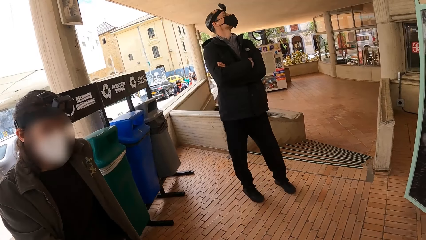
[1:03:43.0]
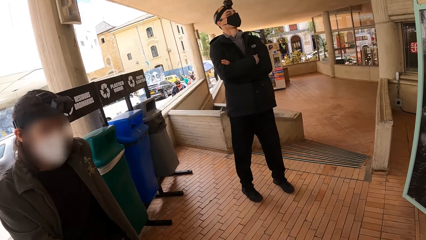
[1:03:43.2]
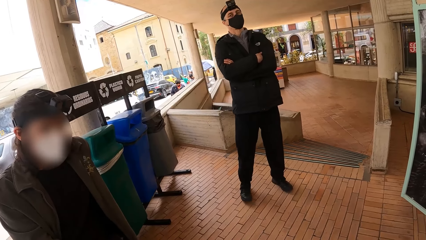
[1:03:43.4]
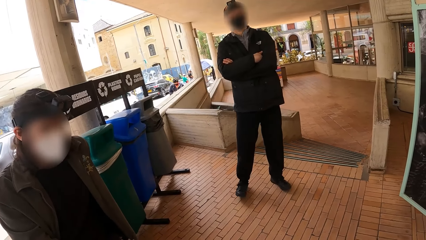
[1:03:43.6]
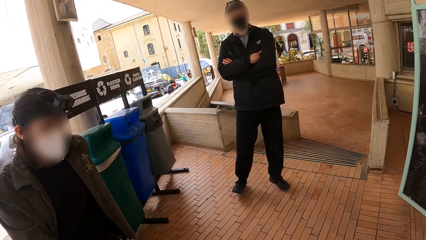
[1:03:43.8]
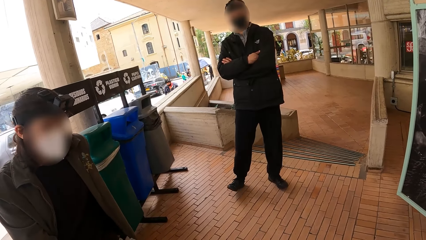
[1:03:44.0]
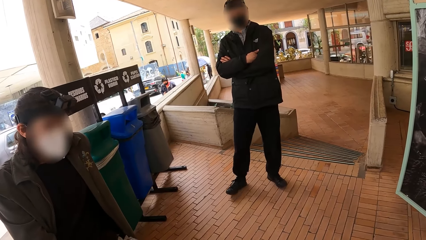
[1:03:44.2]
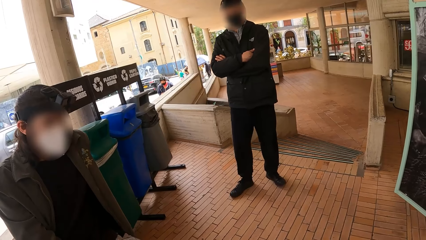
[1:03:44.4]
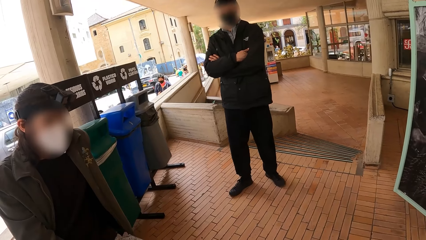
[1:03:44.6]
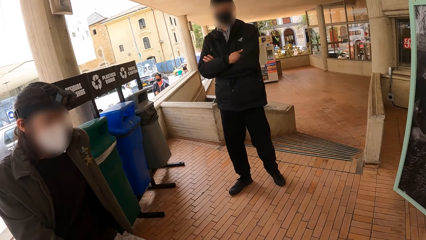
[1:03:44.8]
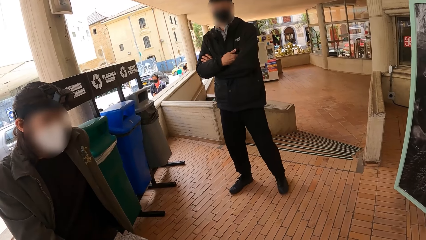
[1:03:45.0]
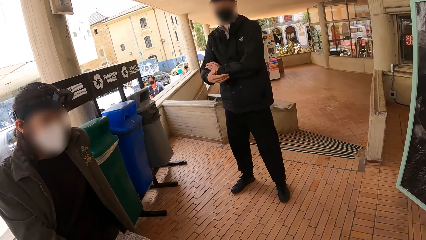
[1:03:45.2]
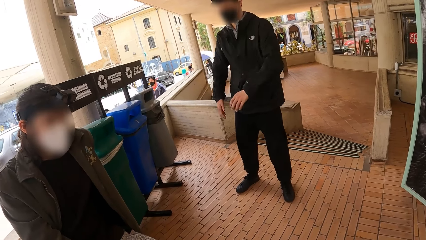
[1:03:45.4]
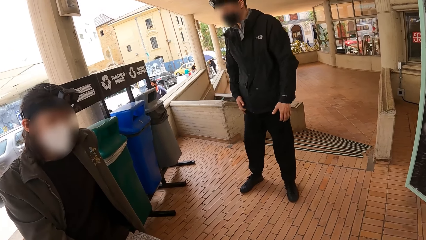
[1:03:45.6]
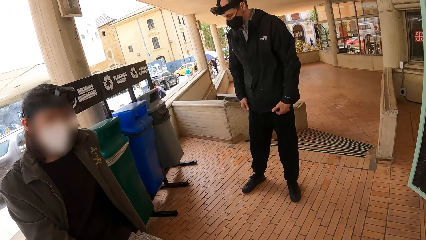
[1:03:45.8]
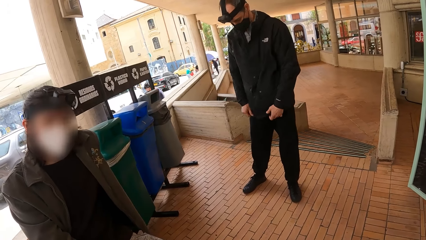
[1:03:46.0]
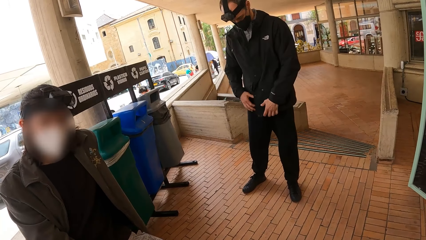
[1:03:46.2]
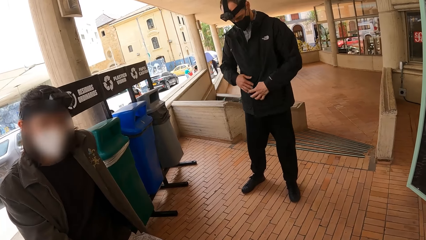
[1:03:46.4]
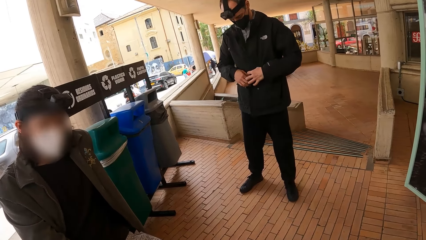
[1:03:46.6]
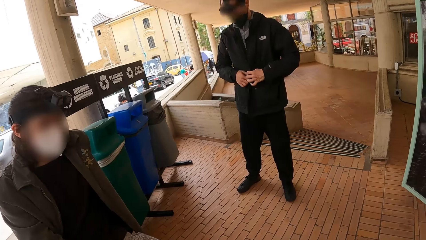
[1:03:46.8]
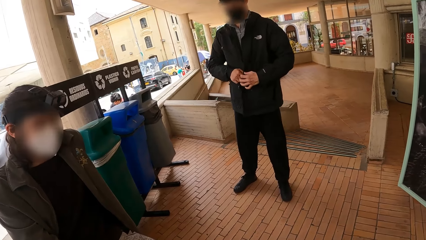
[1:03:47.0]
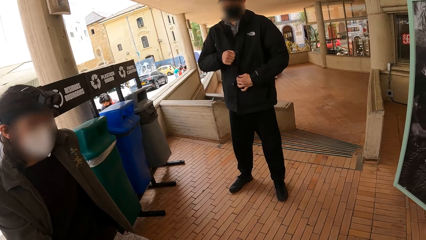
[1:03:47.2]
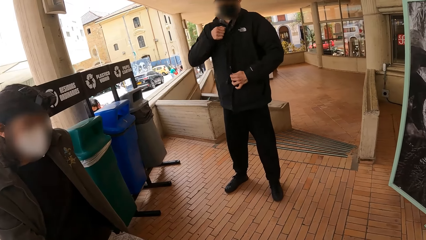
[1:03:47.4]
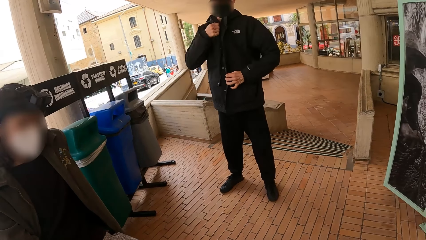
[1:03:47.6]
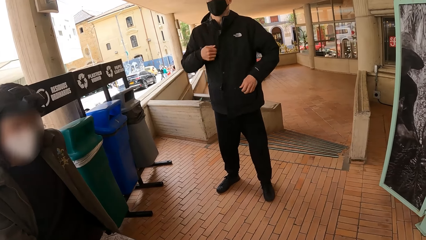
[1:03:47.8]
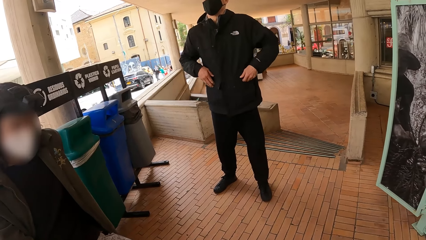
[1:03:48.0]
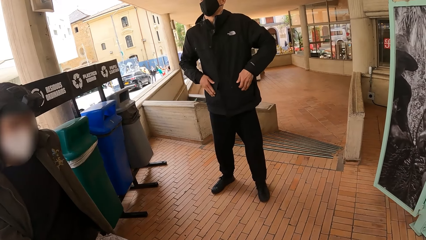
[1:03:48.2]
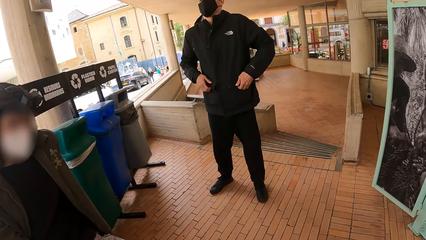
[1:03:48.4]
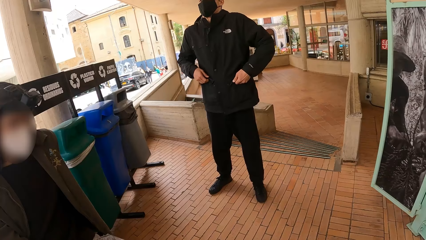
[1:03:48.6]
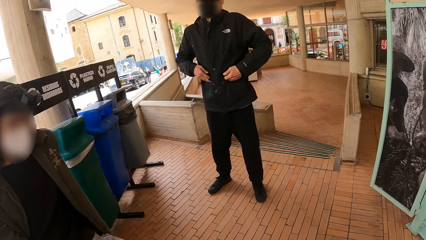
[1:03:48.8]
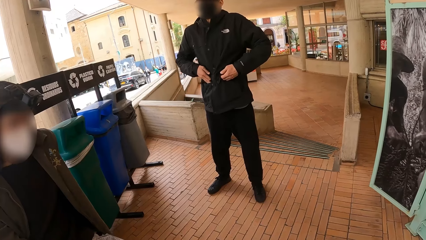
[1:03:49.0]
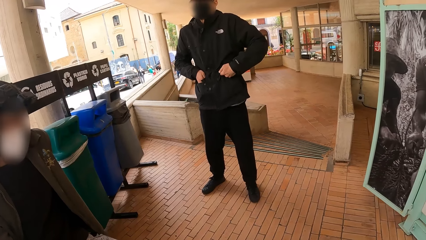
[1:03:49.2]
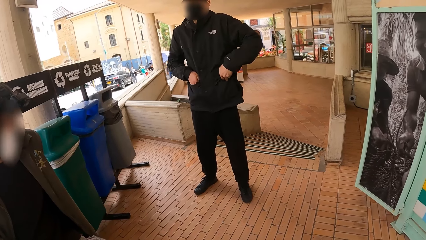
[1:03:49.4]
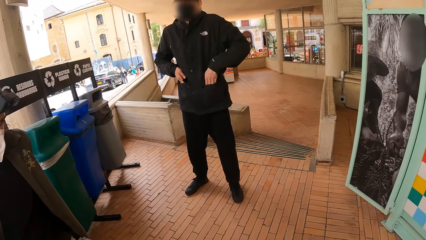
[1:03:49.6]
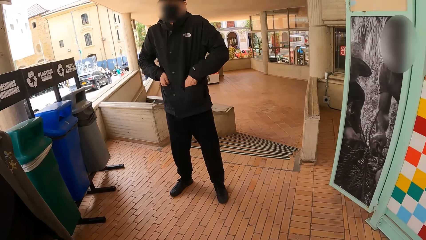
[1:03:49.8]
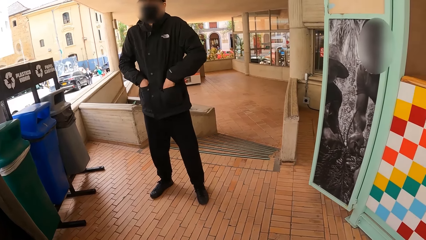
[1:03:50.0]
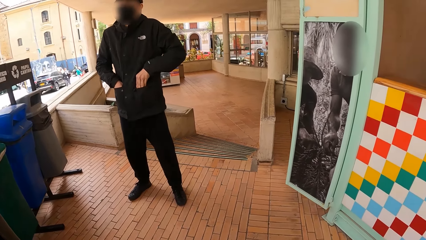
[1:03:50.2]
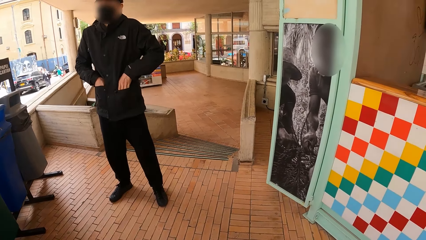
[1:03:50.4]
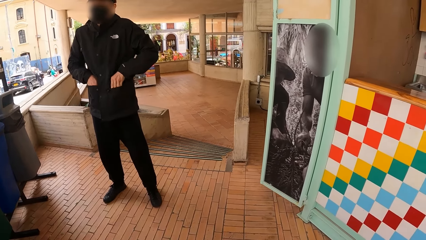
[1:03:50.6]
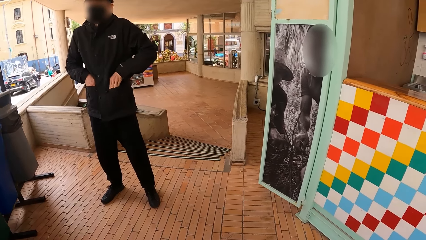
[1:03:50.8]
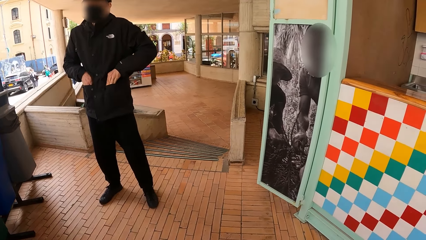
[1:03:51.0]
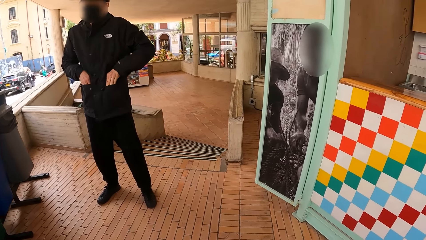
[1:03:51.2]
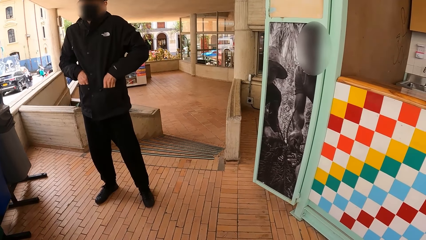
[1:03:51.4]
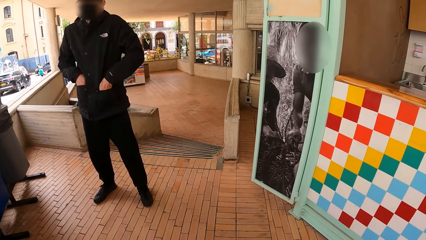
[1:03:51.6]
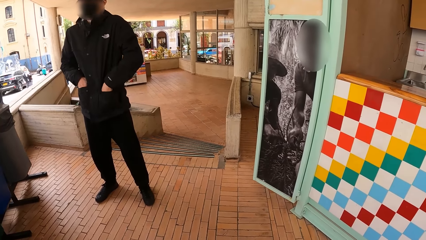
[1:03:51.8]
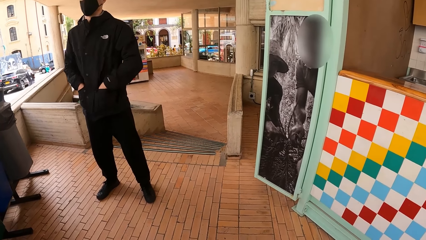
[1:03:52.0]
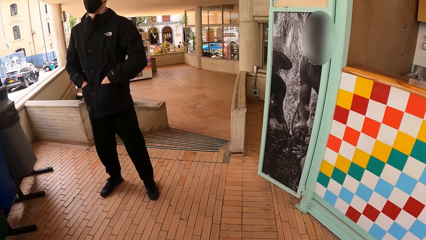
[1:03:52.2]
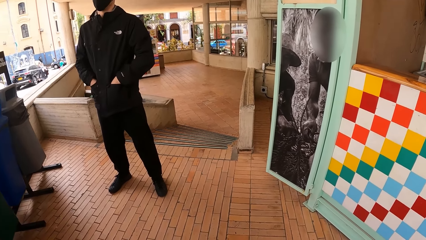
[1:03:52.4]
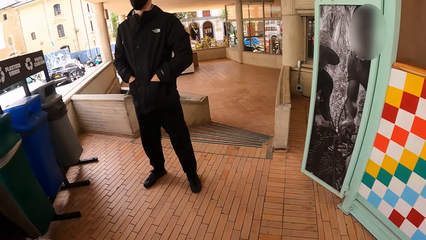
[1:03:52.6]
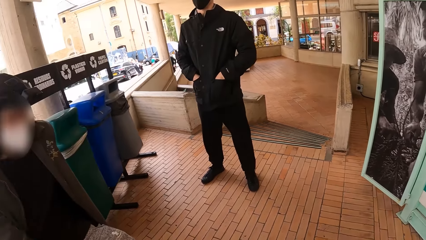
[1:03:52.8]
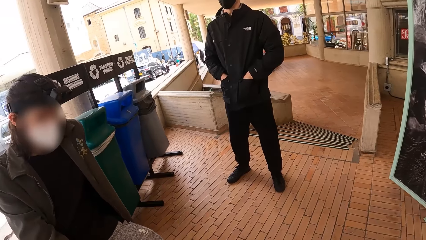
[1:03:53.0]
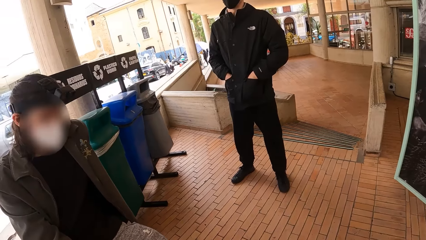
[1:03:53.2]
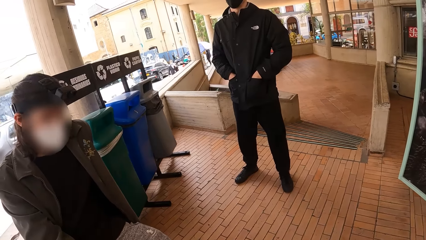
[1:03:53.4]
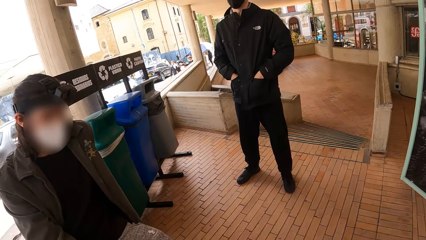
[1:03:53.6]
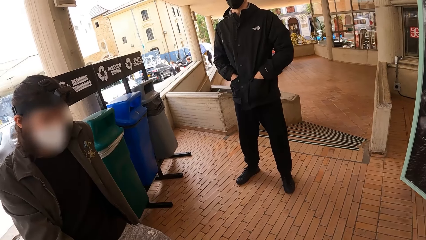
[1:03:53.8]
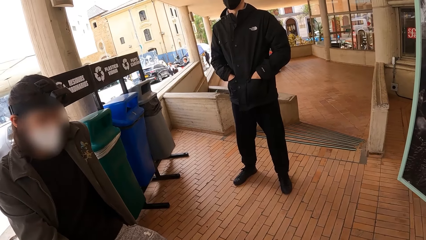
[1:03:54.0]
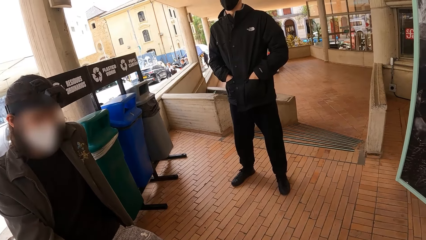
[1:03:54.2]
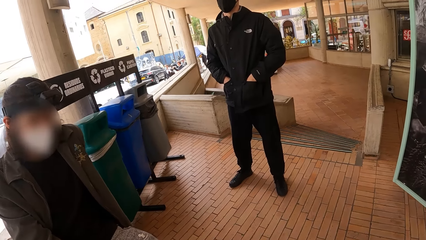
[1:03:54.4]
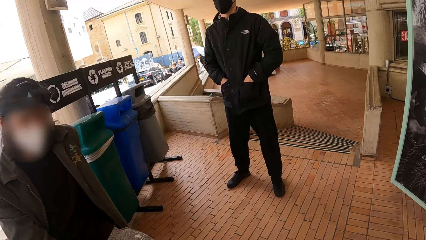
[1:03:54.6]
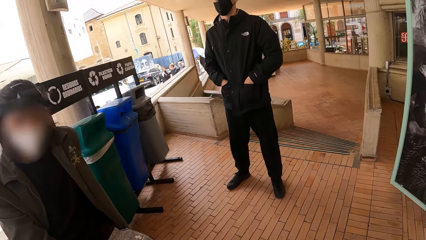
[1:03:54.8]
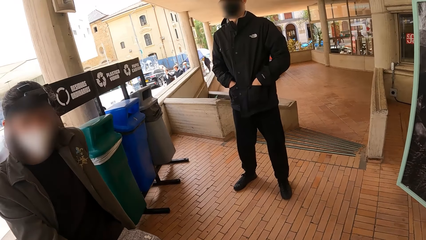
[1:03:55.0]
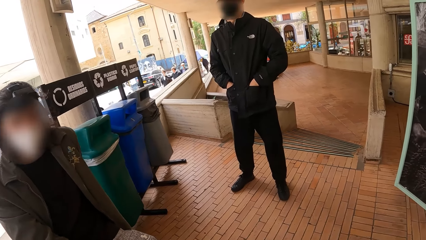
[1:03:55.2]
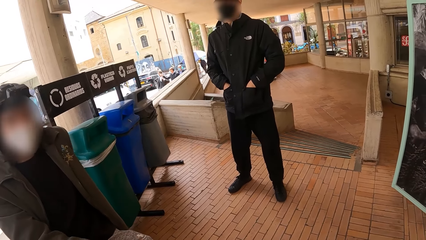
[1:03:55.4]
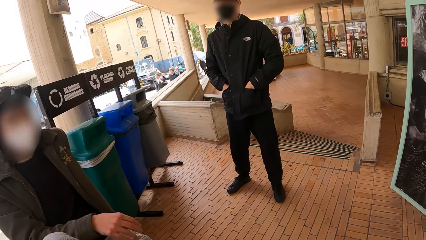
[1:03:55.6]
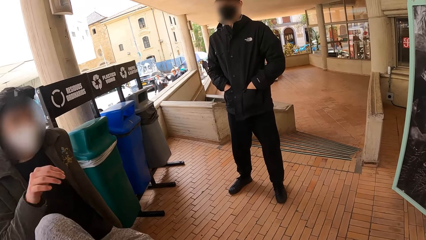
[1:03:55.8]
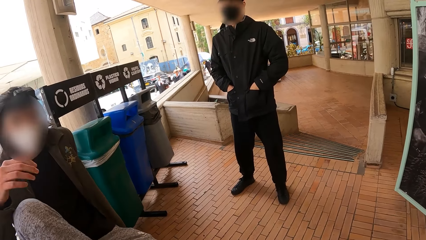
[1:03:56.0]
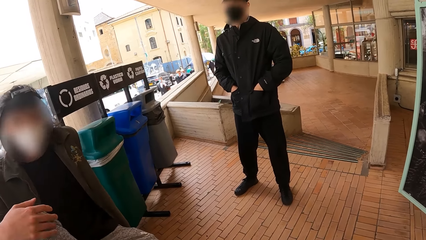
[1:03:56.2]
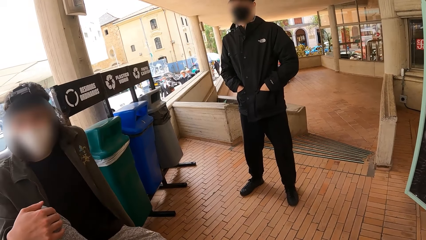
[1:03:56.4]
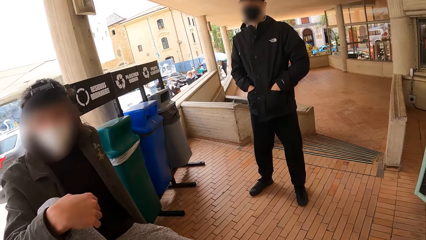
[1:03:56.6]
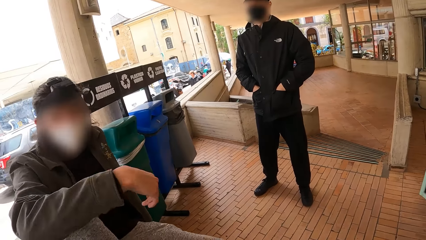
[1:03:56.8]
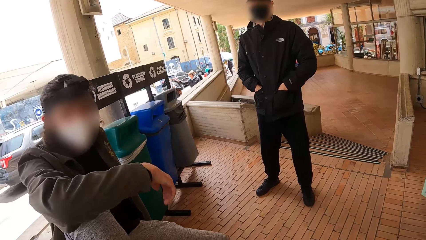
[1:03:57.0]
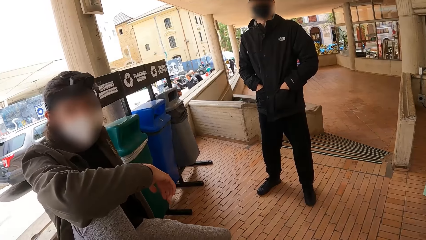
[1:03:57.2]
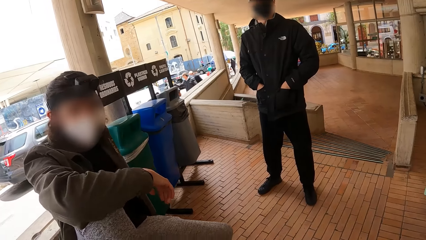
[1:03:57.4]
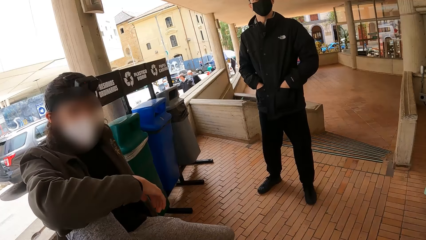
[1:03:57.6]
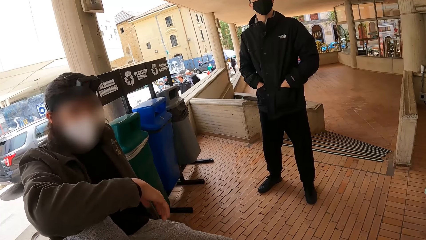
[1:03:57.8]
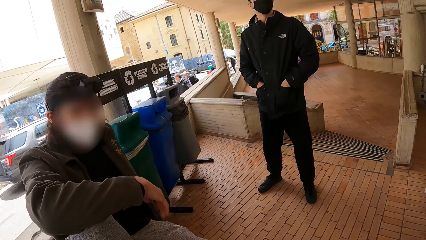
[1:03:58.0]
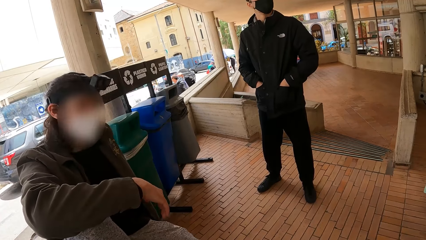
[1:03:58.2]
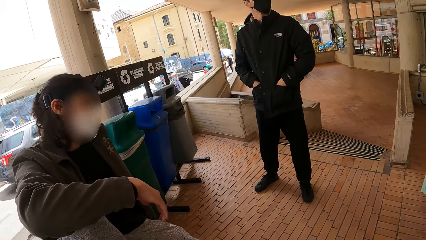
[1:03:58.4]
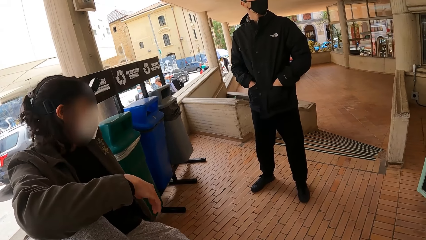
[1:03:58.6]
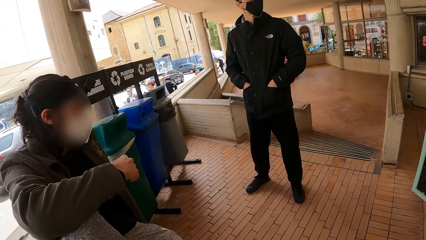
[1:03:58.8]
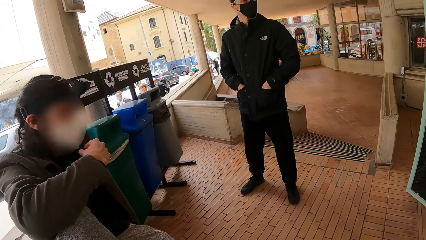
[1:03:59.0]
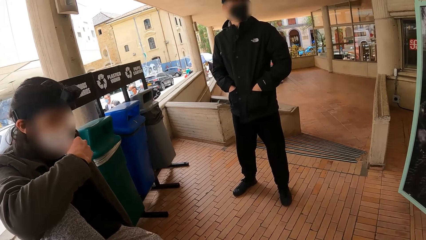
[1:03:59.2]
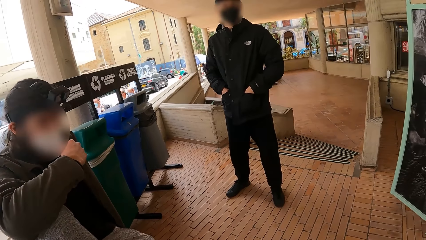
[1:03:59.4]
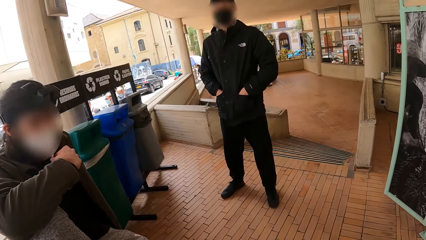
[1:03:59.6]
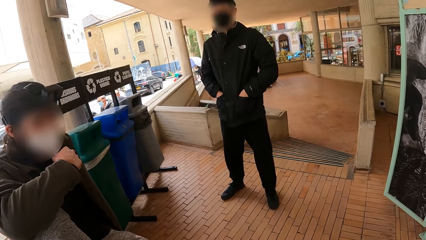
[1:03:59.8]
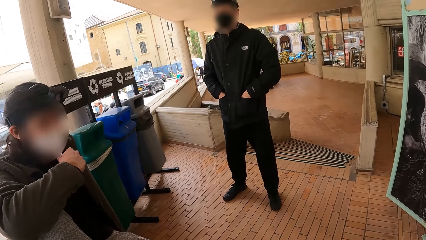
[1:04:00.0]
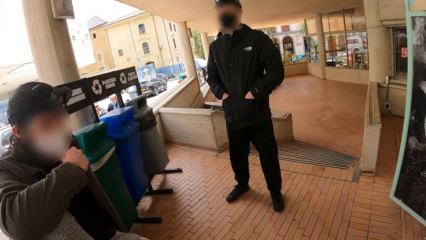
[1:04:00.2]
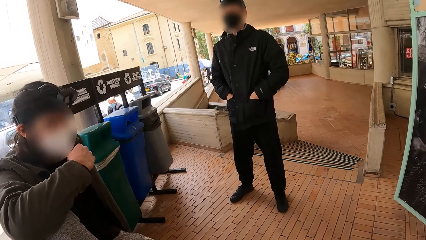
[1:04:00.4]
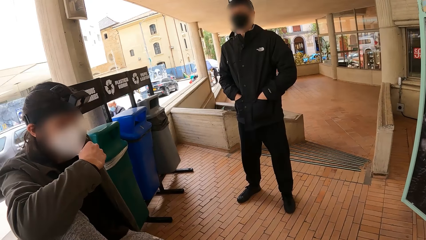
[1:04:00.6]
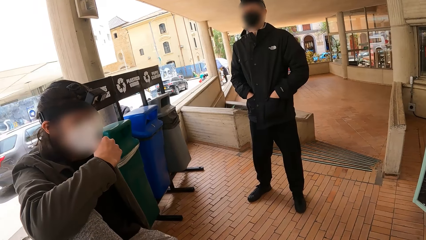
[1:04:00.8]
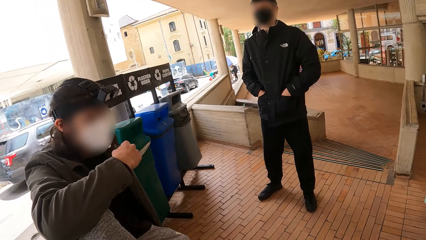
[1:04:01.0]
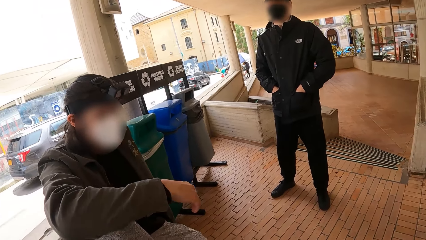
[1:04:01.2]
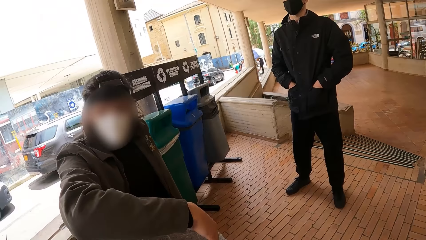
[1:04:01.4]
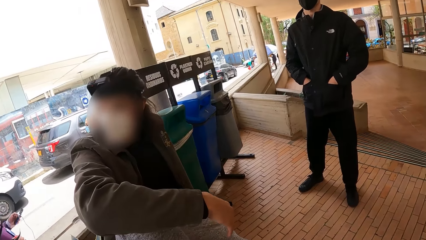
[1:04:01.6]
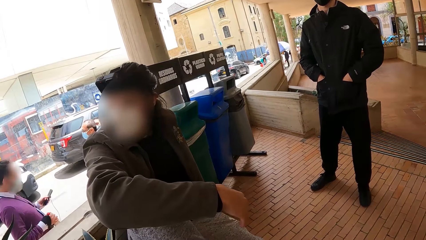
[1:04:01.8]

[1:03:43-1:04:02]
A man interacts with the camera wearer. Another man holds his jacket with both hands, zips up his jacket with his right hand, and dips both hands into the pockets in the jacket. The camera wearer looks around the building. They stare at the first man. The first man interacts with the camera wearer. A man adjusts his facemask with his right hand.
